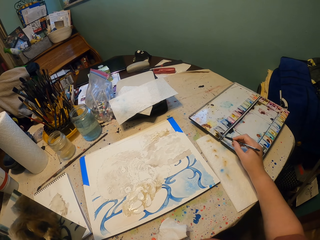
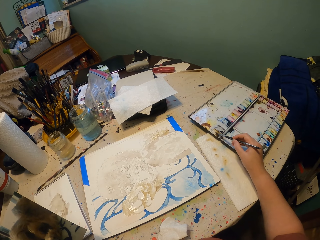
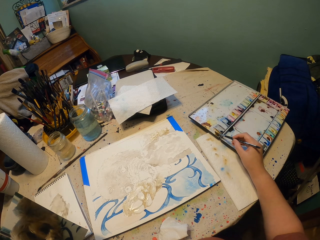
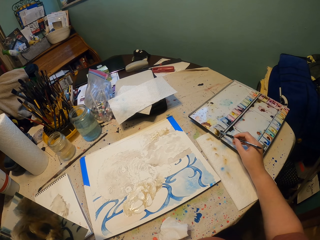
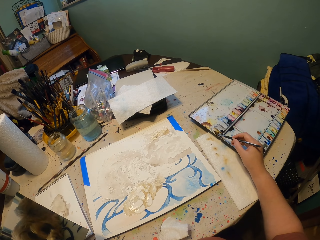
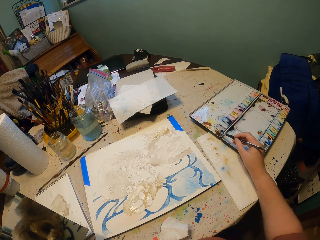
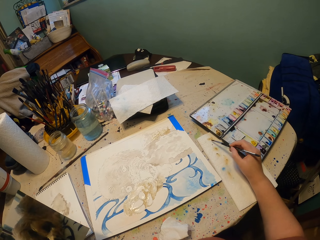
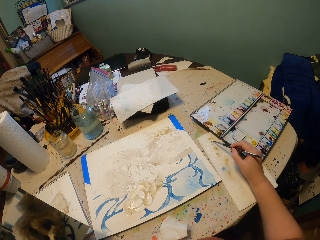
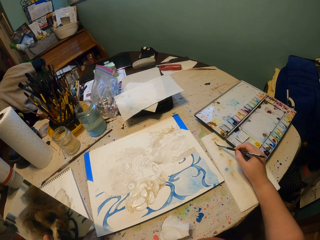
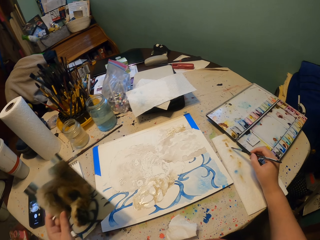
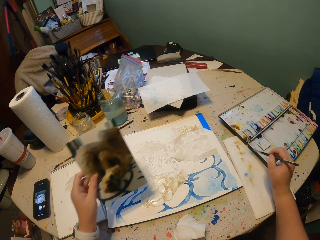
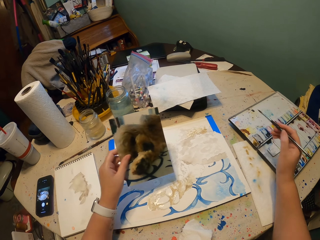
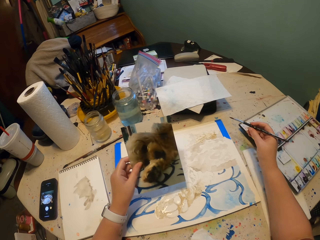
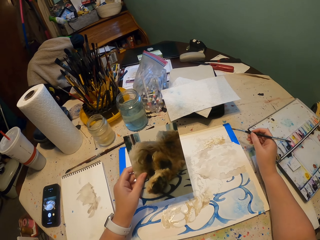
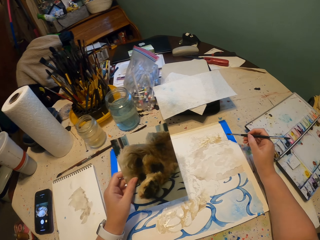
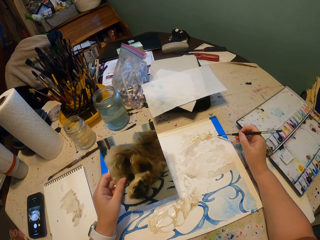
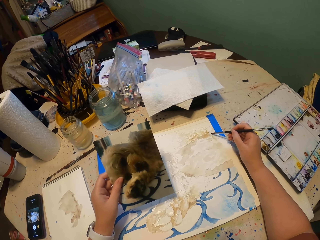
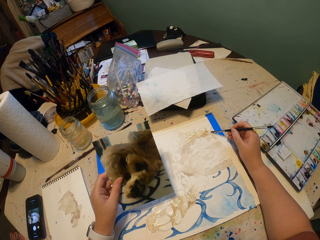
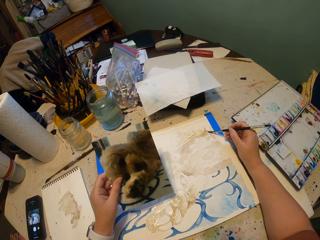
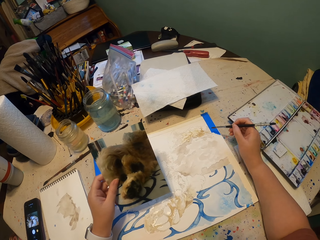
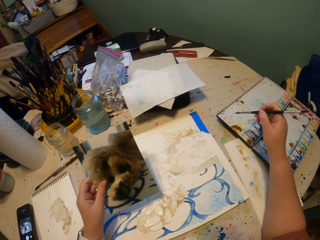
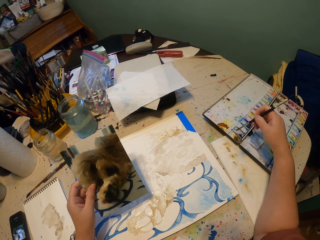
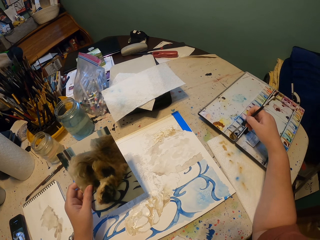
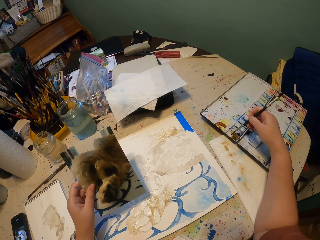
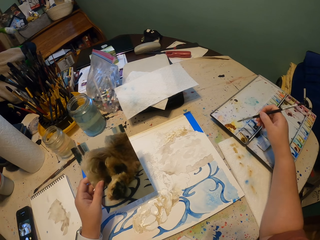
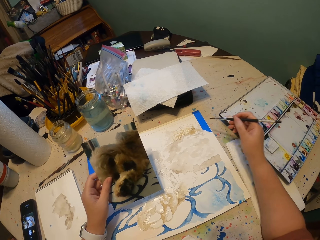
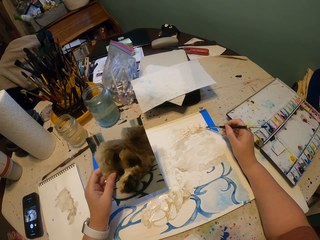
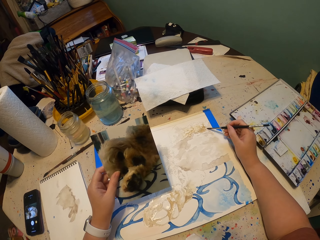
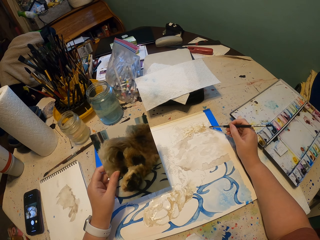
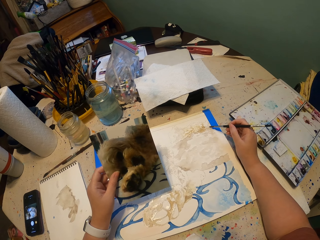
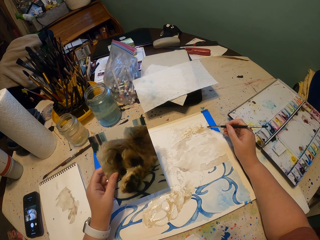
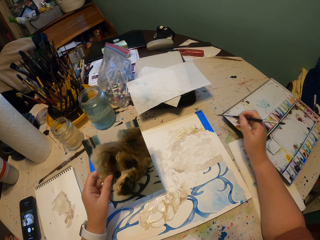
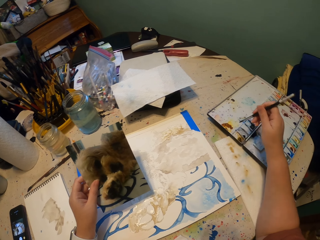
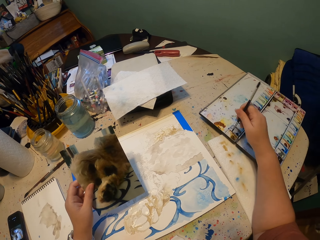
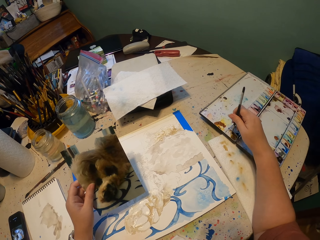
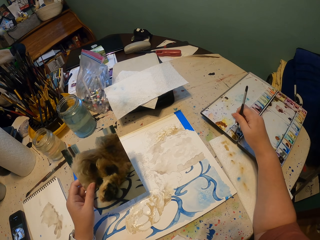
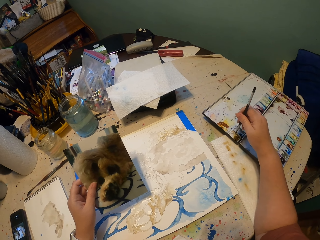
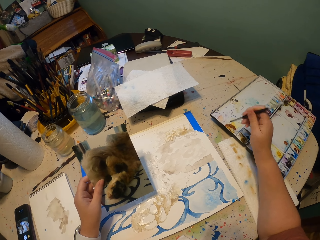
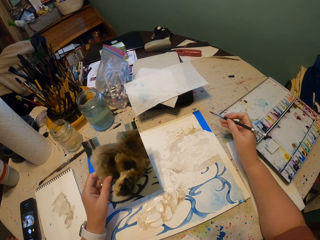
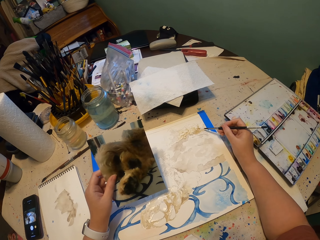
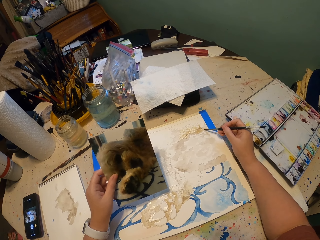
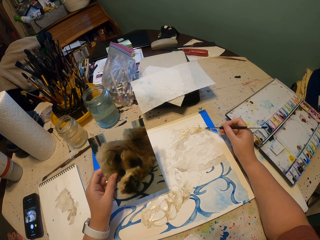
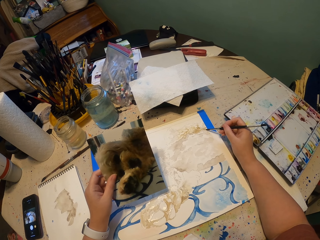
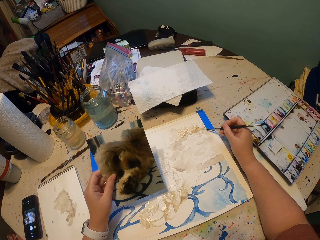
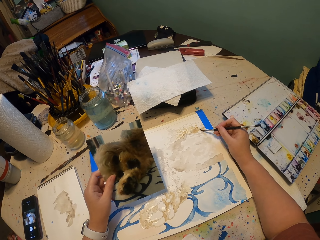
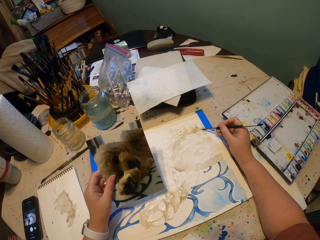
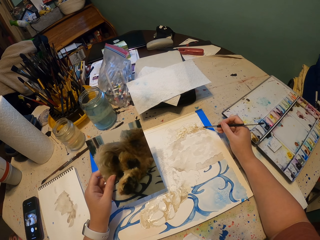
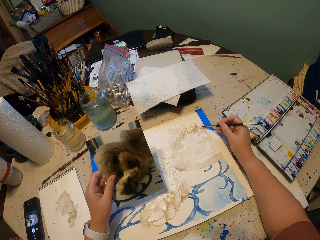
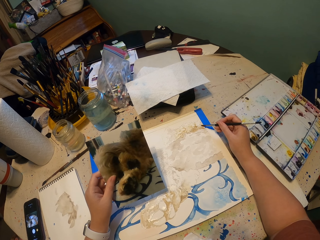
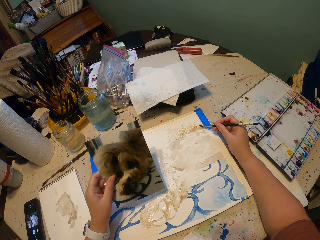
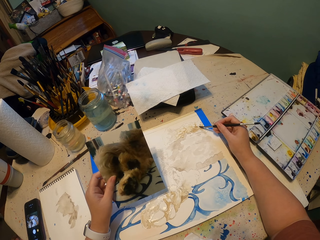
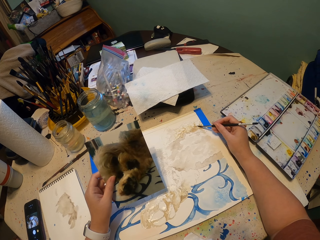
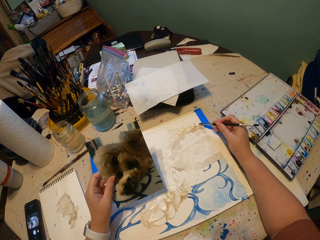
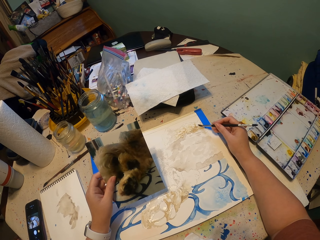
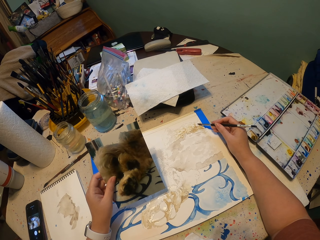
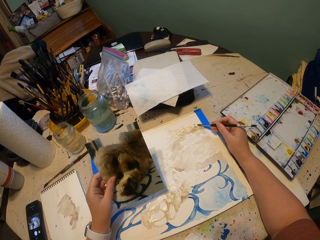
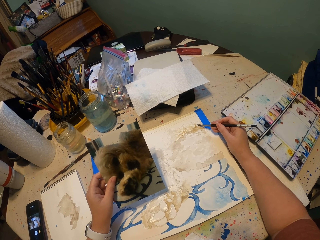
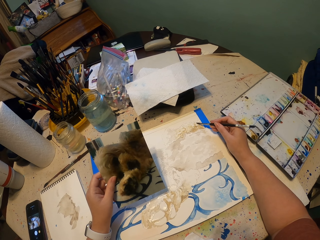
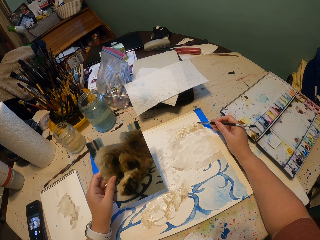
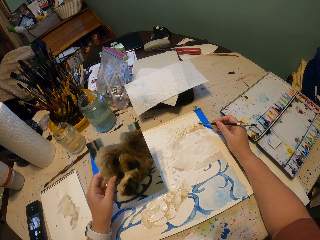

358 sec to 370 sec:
The camera wearer rubs the brush on the water color. They wipe the brush on paper and paint on the drawing book. They dip the brush in paint and paint the painting. They dip the brush in the paint, rub the brush on the water color and paint on the drawing book.

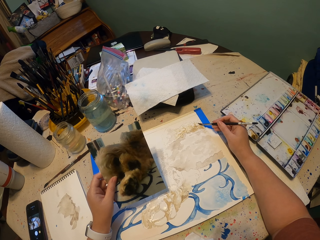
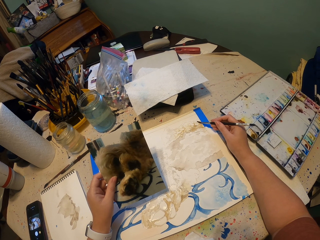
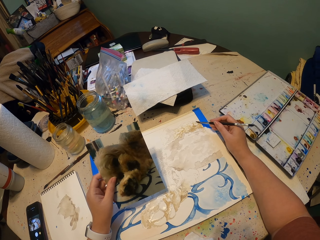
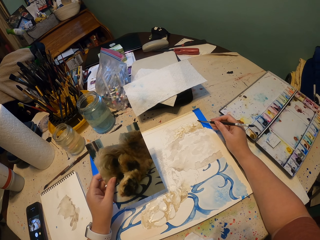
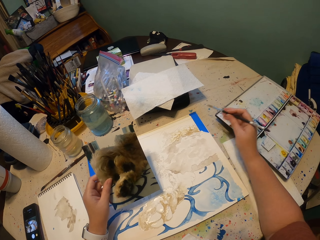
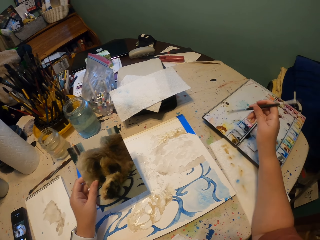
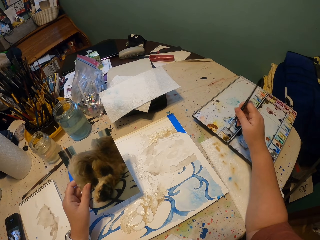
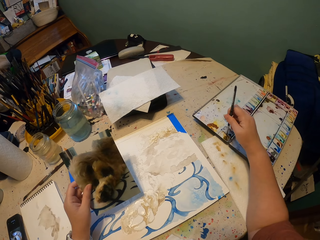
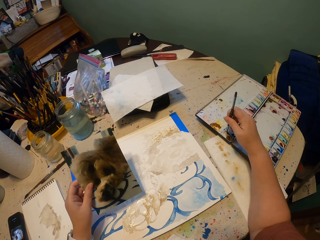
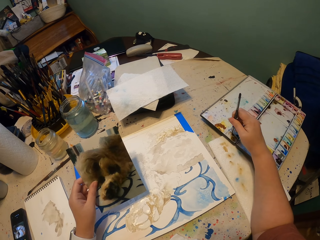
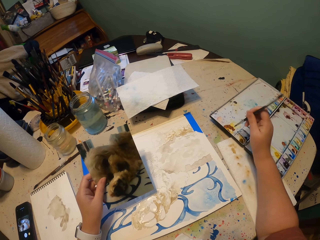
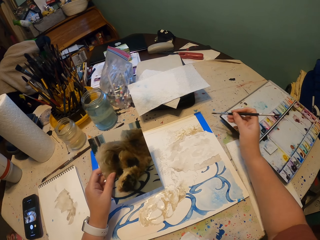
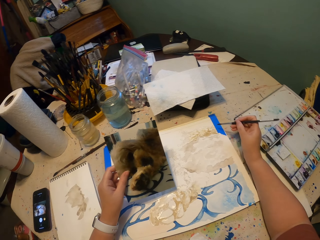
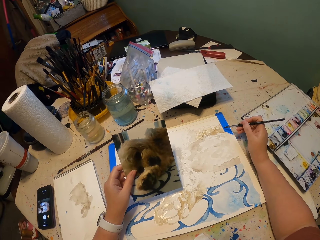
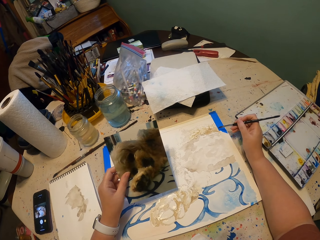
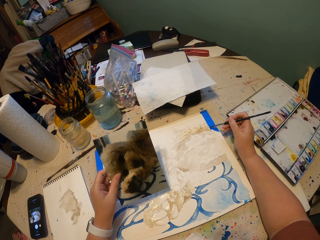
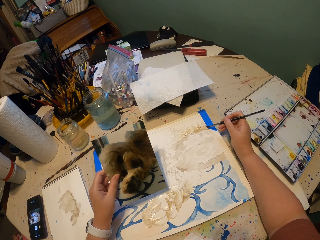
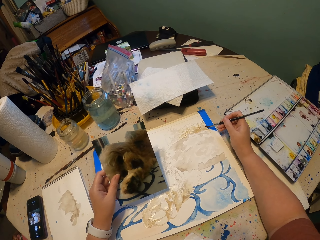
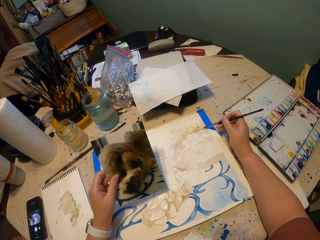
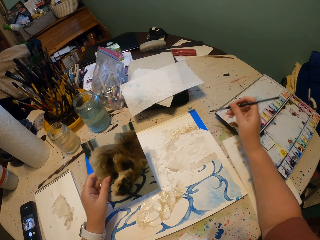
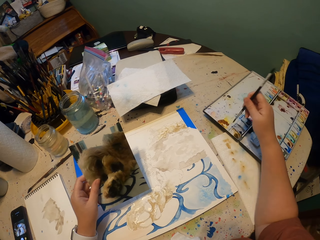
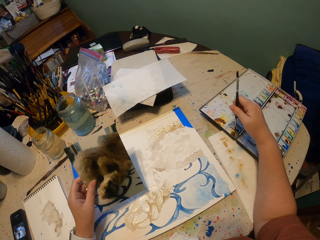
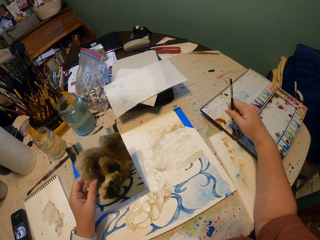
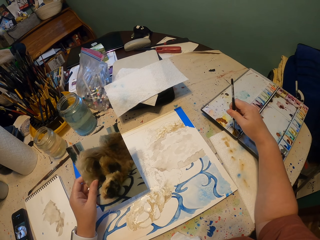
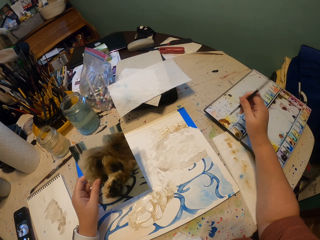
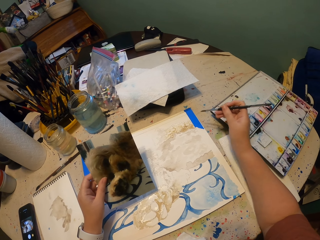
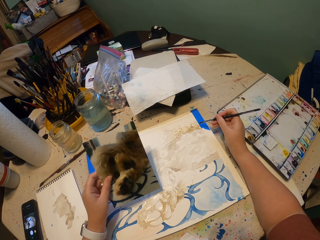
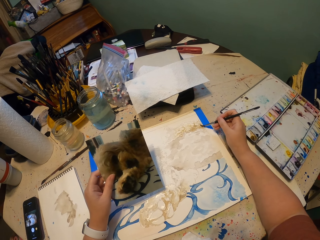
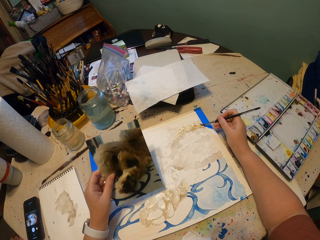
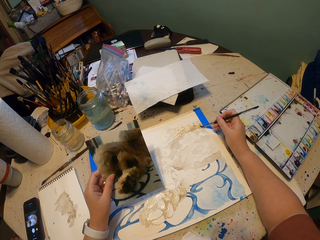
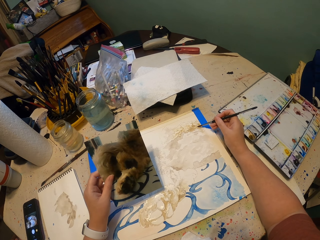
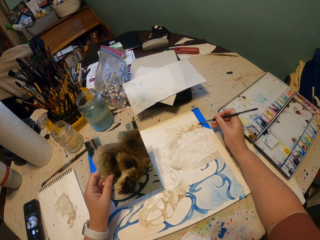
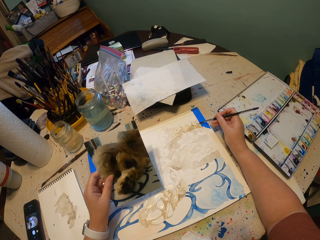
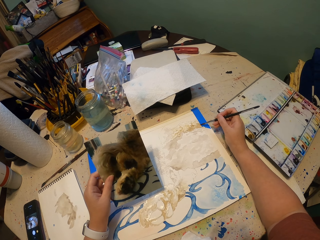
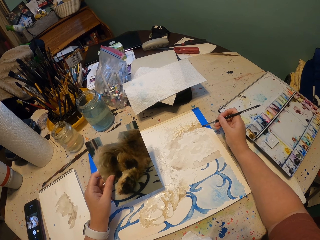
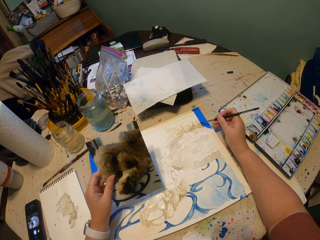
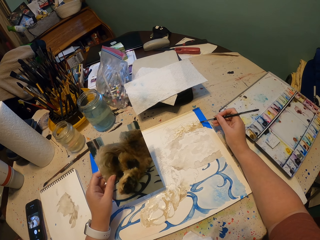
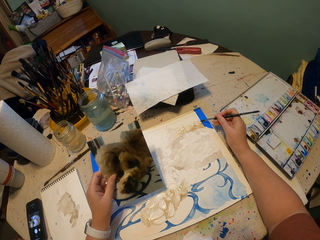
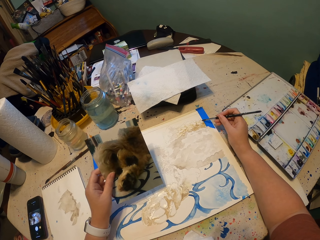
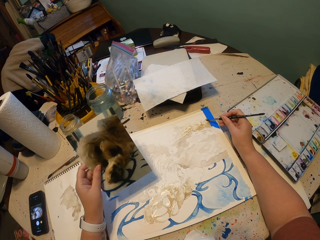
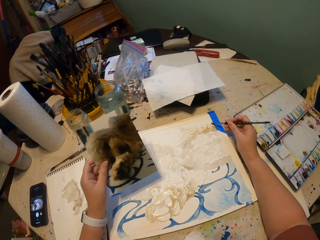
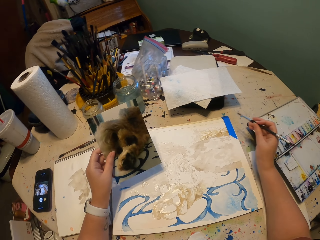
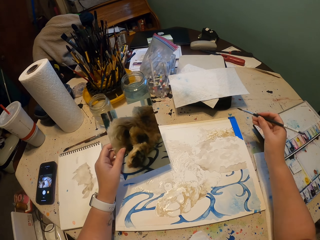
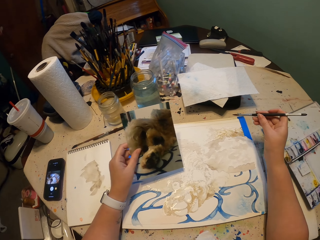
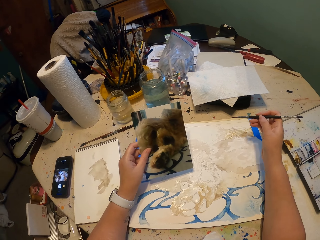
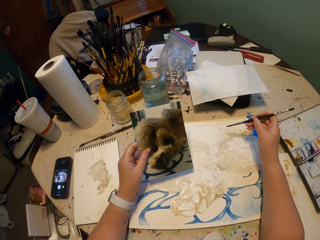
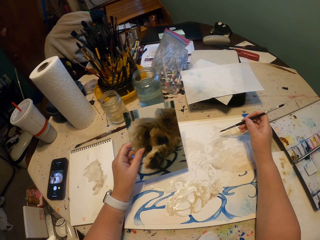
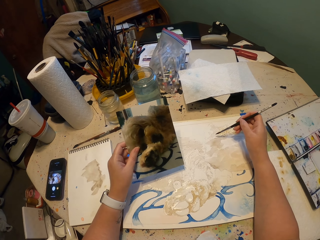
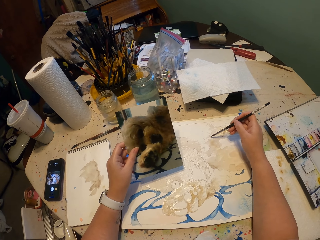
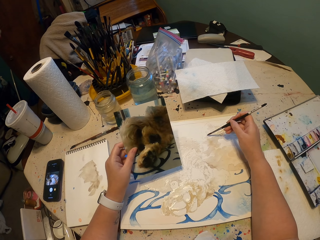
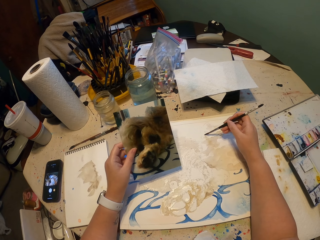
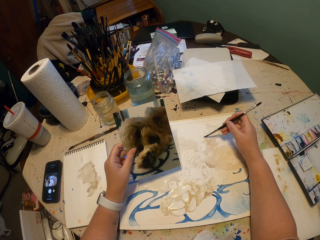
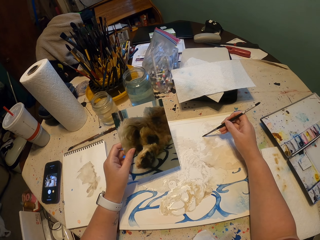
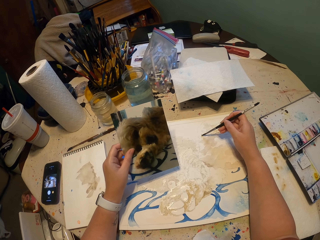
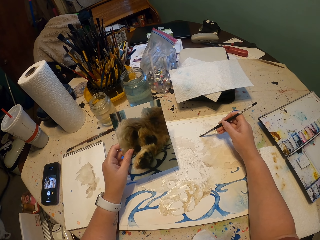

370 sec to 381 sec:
The camera wearer dips the brush in paint. They rub the brush on the water color and paint on the drawing book. They dip the brush in the paint, rub the brush on the water color and paint on the drawing book.
